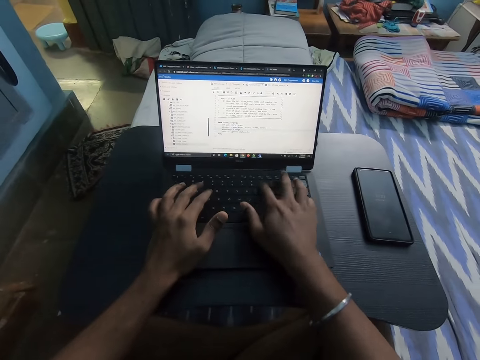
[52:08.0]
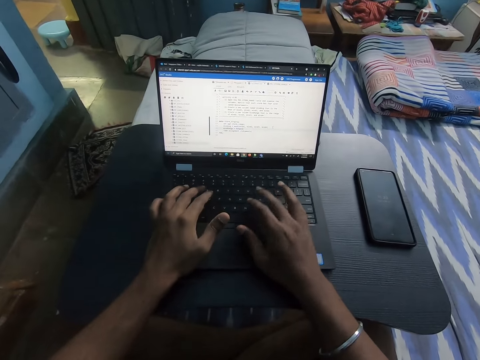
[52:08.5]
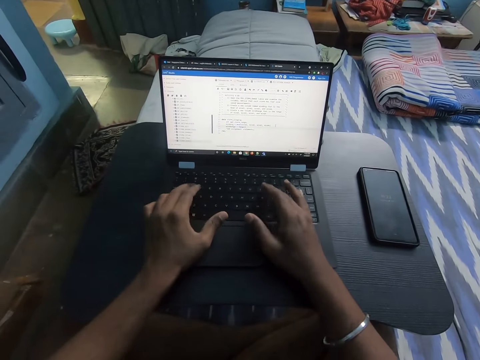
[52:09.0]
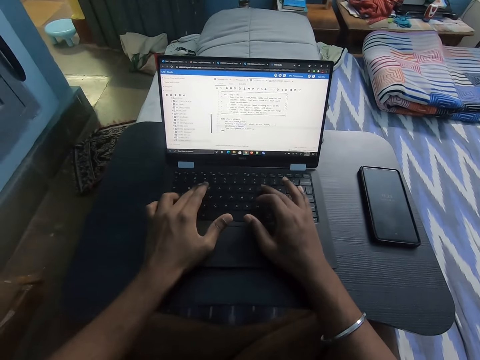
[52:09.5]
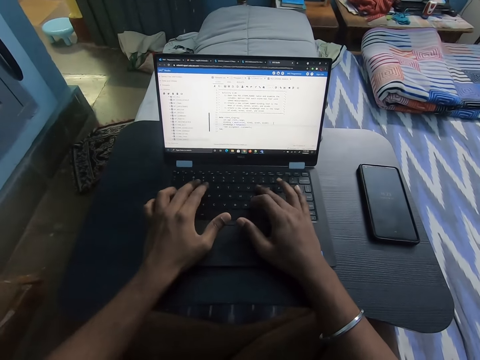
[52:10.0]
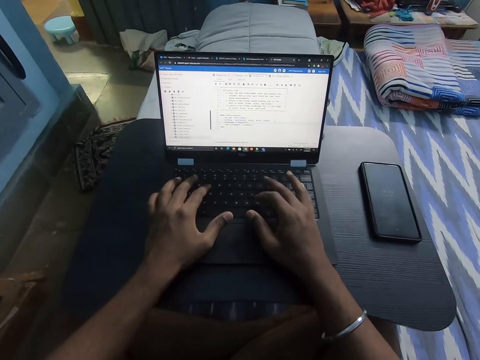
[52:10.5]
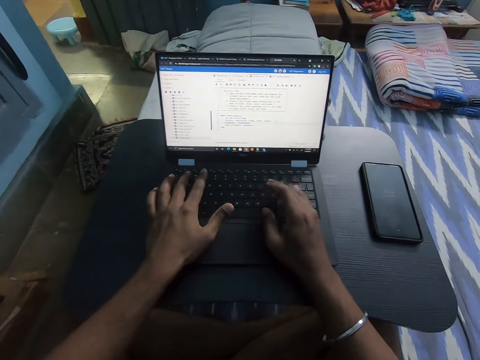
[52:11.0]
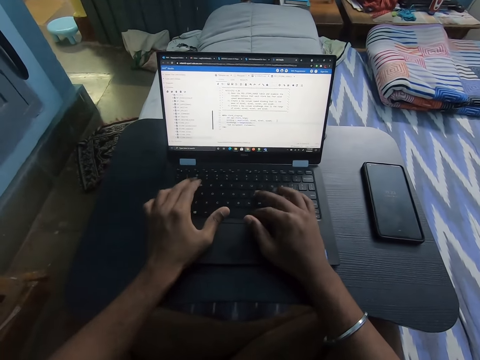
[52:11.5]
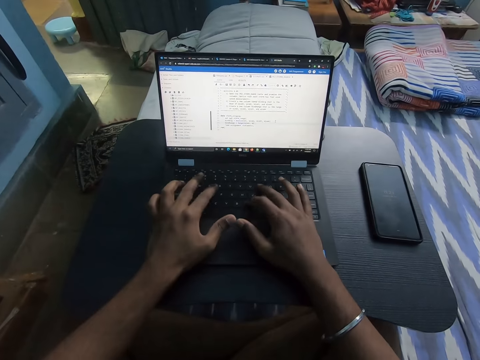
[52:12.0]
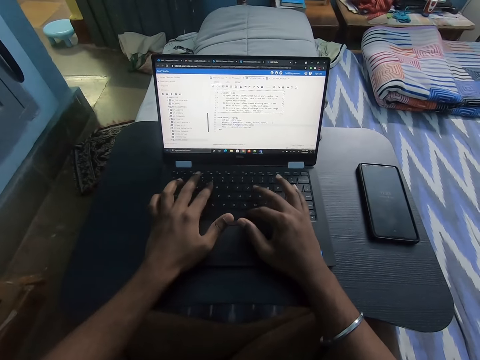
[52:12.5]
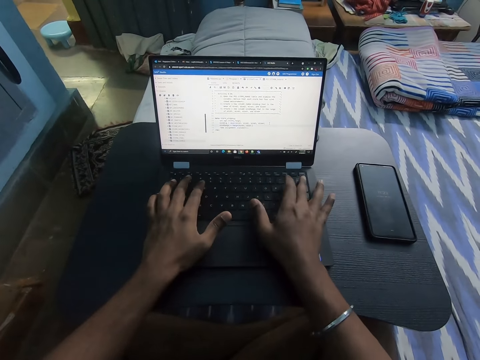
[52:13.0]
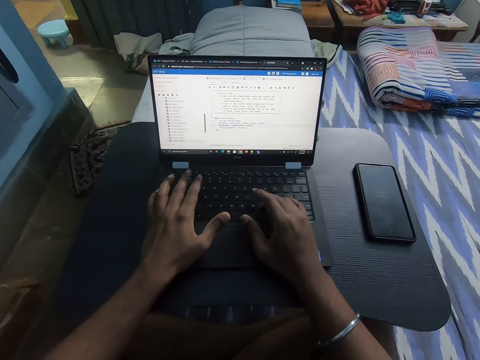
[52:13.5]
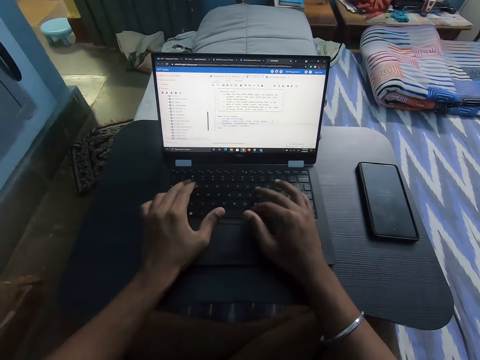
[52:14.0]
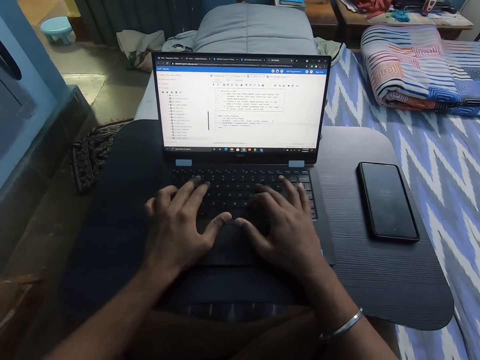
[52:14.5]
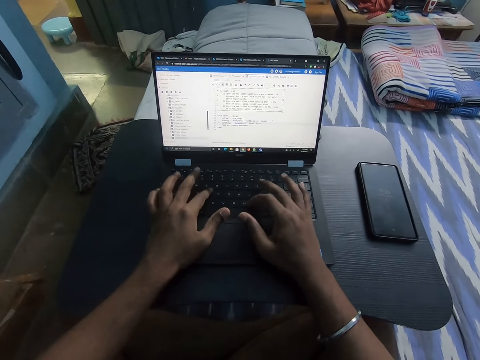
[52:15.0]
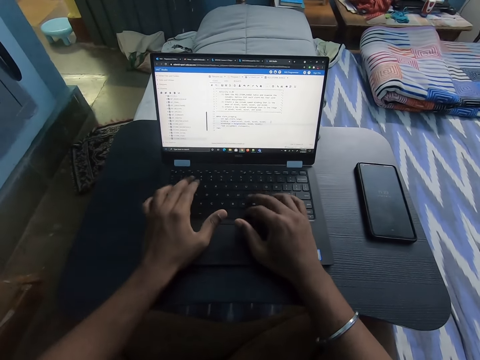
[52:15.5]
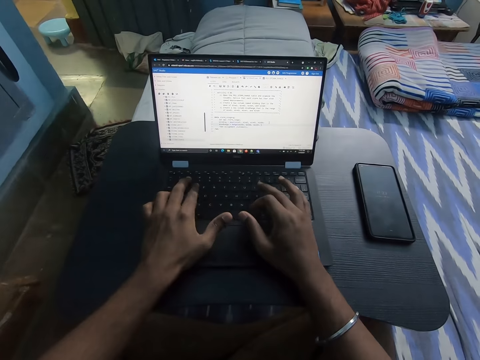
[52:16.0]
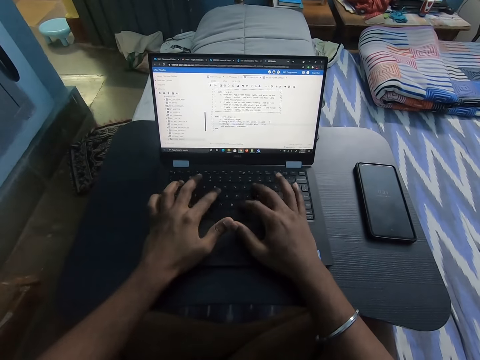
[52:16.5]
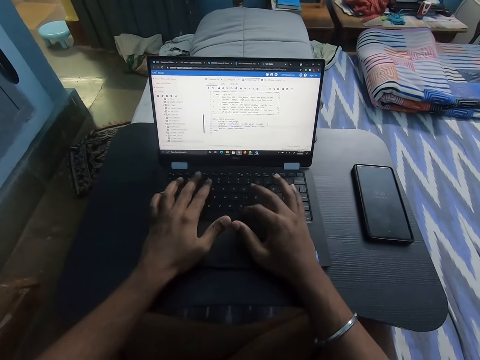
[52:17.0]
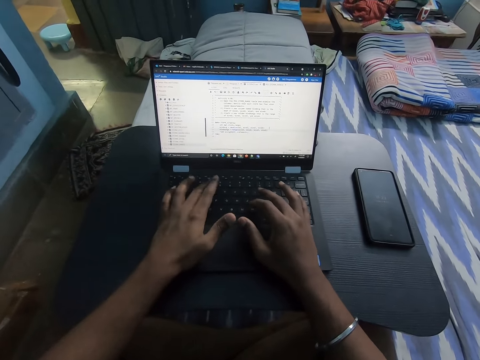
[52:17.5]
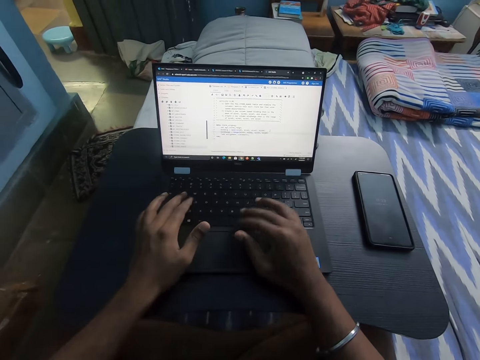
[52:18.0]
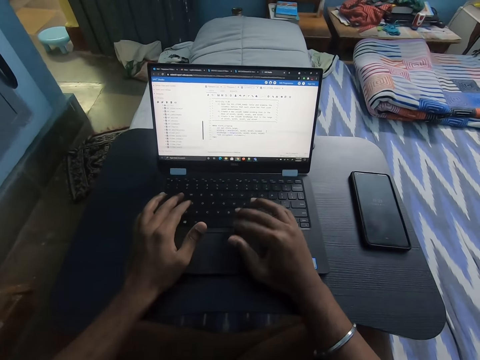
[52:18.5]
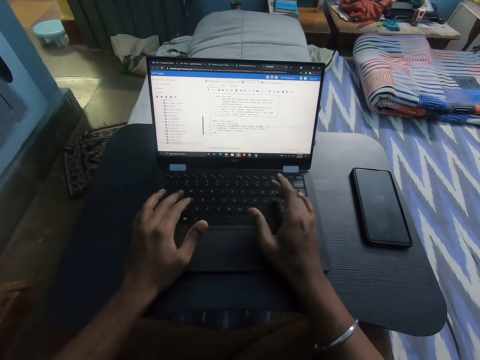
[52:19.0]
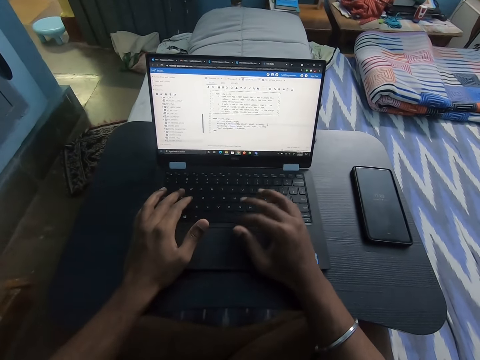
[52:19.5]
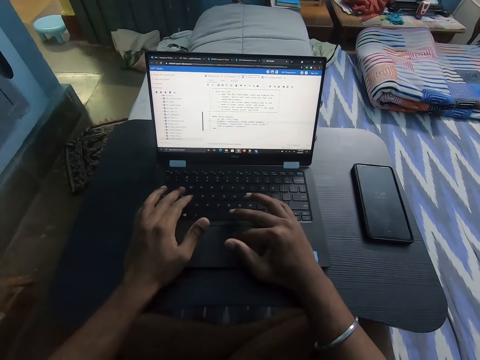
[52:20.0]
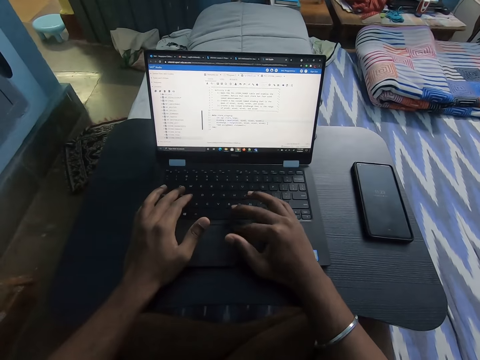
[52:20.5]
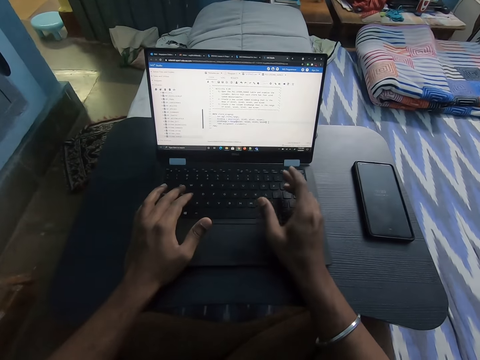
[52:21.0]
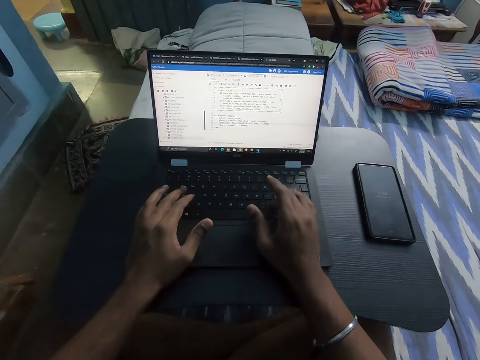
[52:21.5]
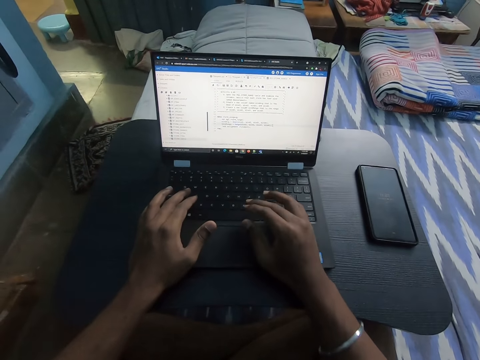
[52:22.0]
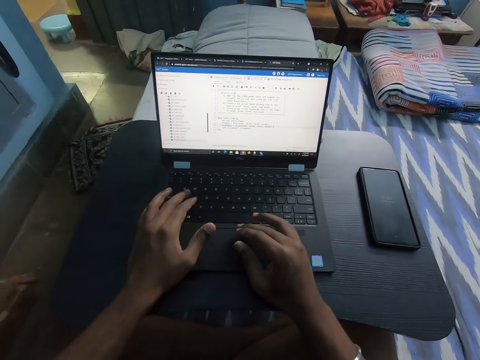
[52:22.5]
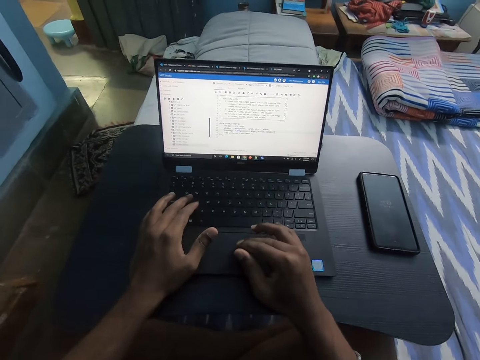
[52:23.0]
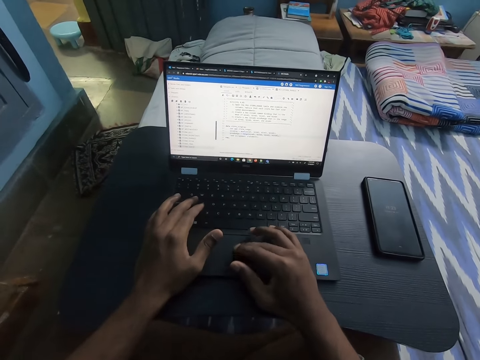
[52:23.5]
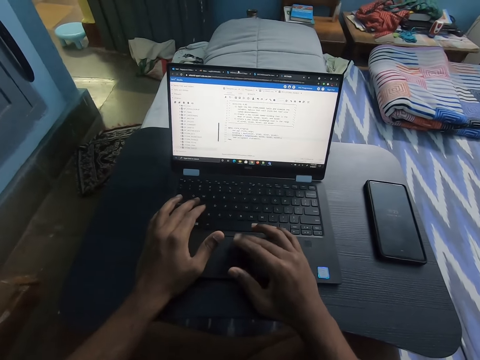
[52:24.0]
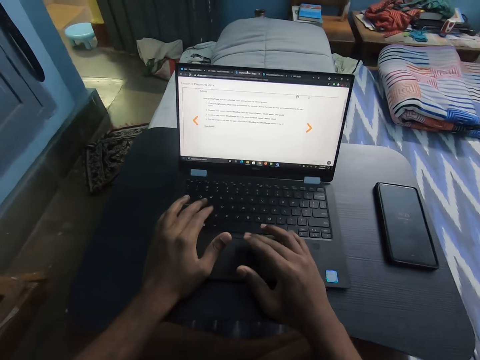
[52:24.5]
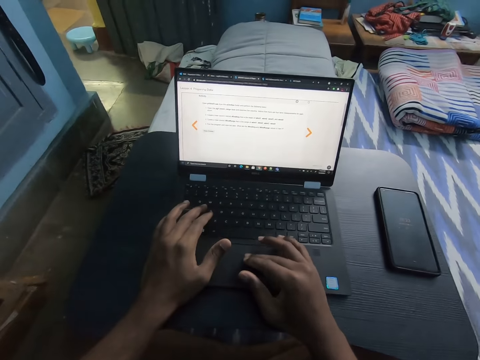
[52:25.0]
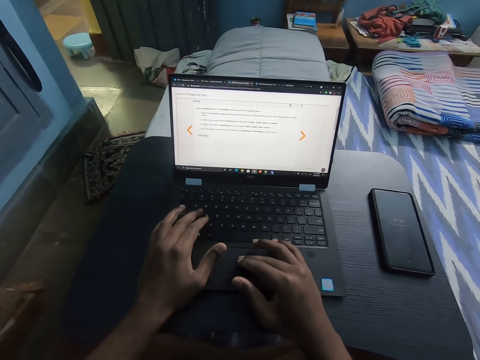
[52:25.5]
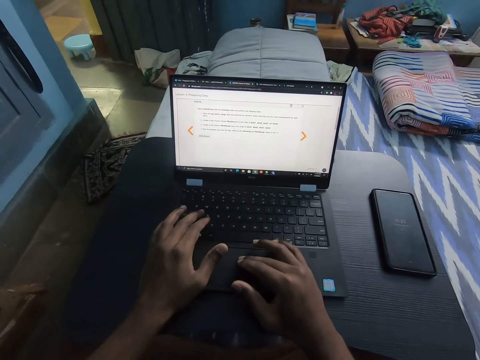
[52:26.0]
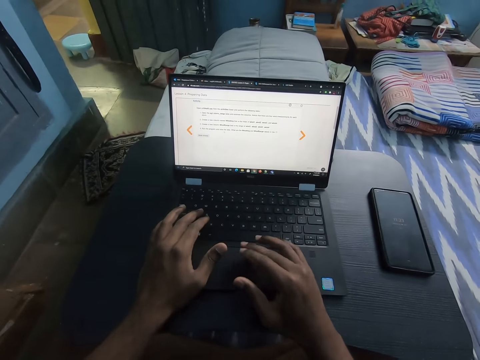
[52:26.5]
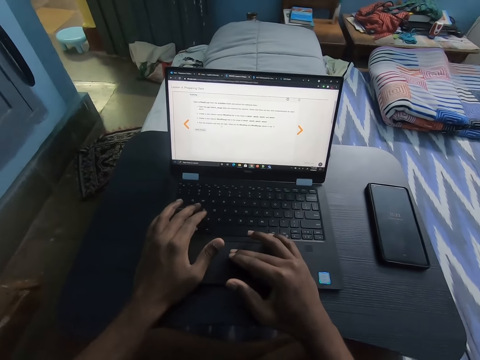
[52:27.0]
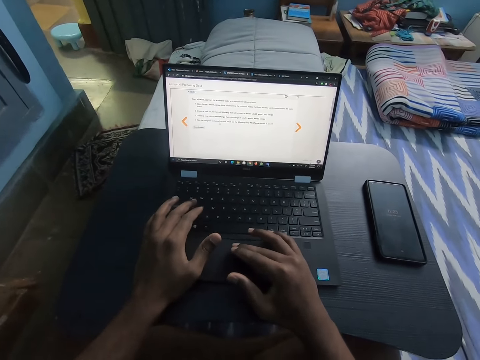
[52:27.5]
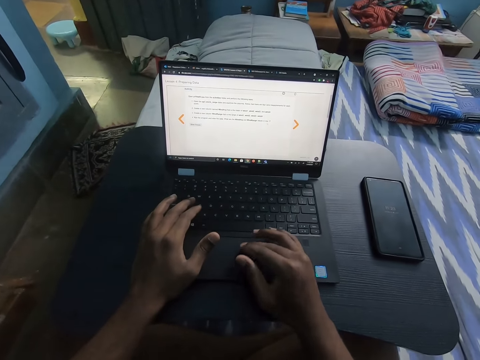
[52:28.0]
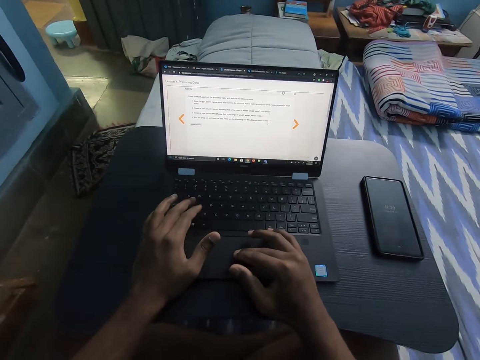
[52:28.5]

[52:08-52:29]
The camera wearer operates the laptop with her right hand. She taps on the laptop with her right hand.
